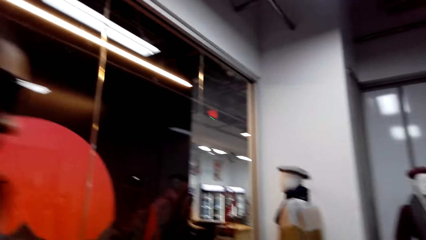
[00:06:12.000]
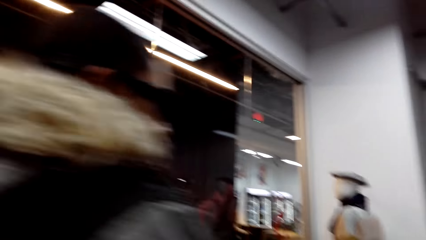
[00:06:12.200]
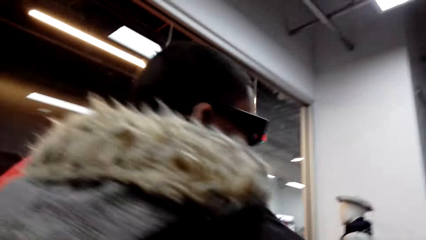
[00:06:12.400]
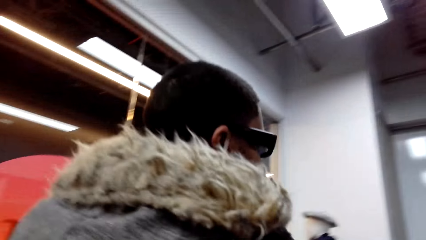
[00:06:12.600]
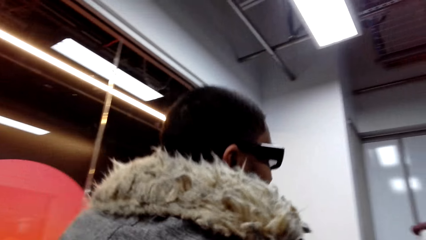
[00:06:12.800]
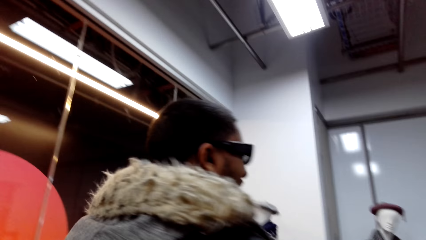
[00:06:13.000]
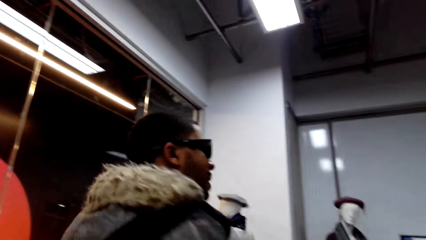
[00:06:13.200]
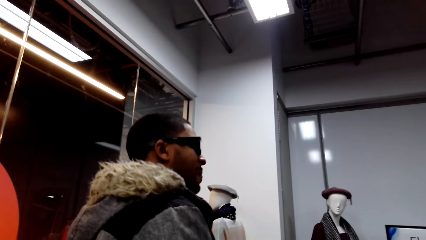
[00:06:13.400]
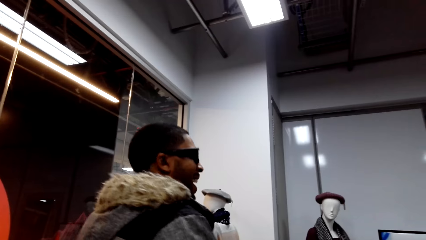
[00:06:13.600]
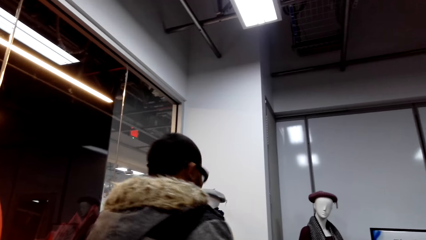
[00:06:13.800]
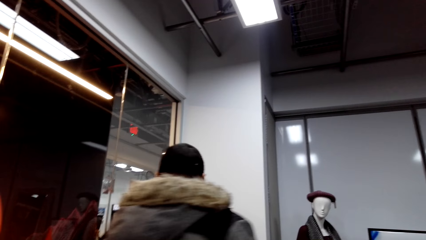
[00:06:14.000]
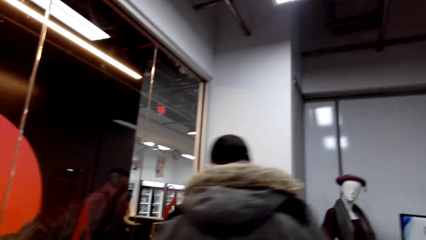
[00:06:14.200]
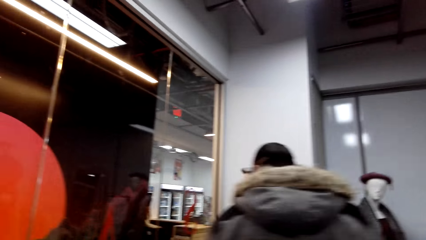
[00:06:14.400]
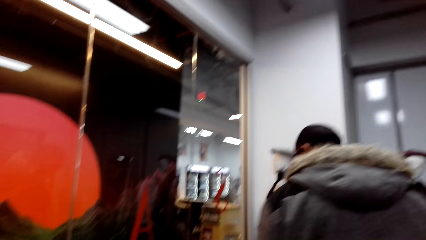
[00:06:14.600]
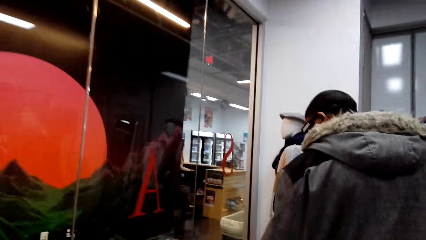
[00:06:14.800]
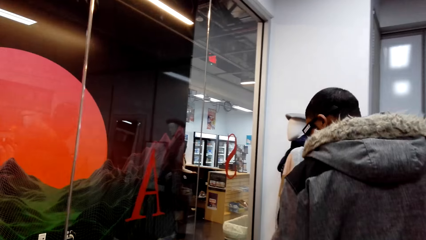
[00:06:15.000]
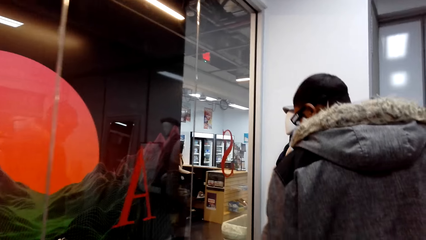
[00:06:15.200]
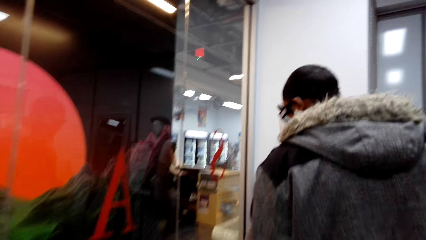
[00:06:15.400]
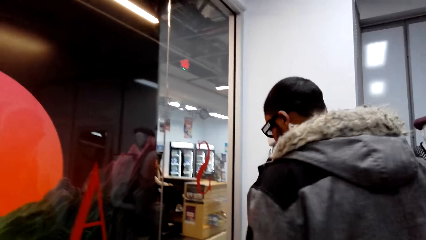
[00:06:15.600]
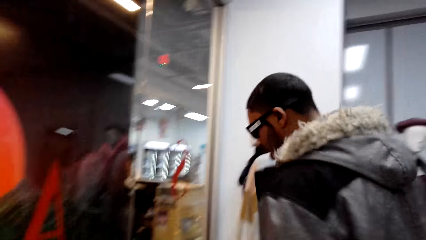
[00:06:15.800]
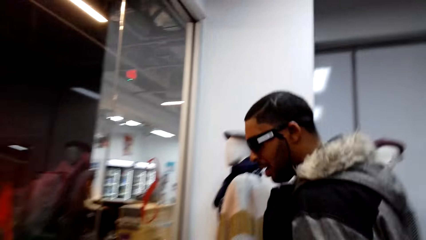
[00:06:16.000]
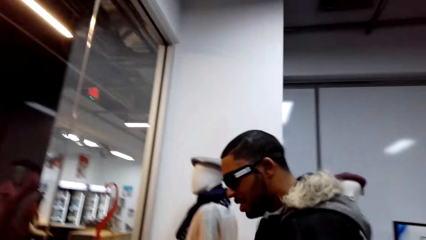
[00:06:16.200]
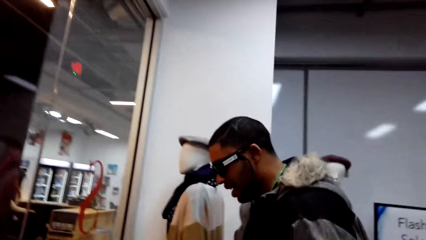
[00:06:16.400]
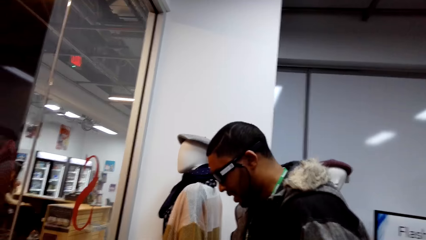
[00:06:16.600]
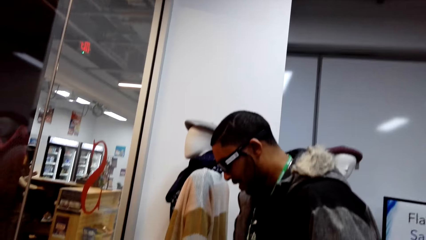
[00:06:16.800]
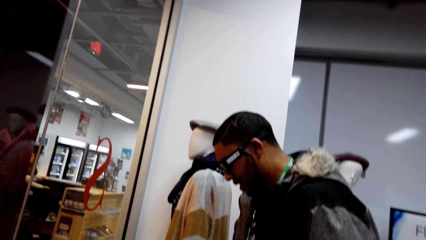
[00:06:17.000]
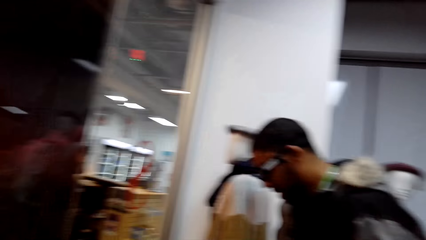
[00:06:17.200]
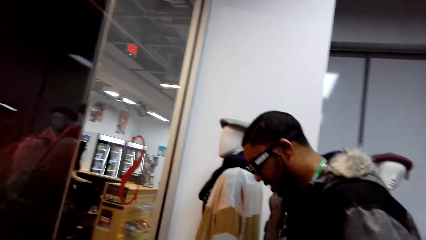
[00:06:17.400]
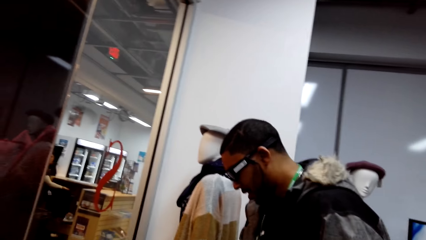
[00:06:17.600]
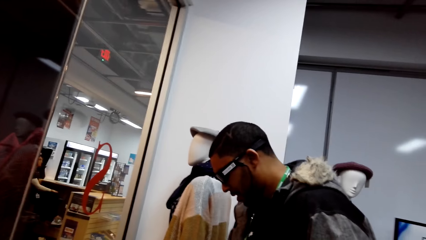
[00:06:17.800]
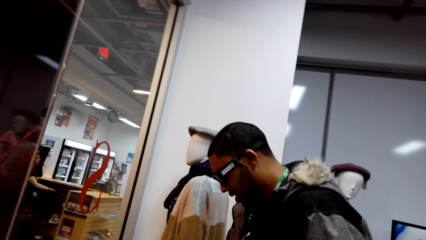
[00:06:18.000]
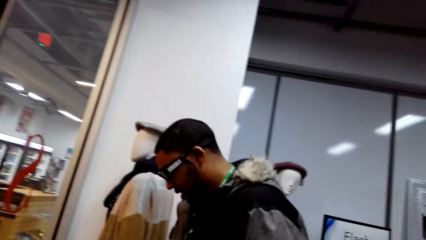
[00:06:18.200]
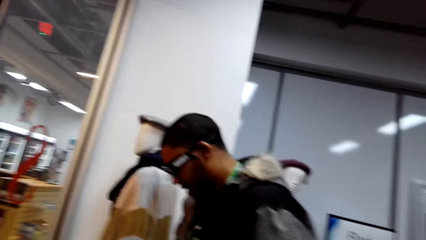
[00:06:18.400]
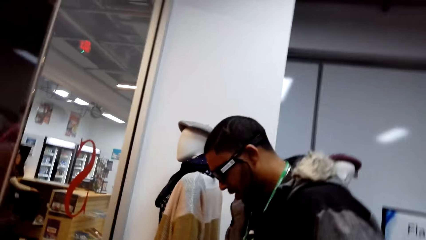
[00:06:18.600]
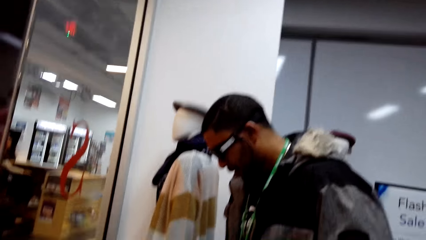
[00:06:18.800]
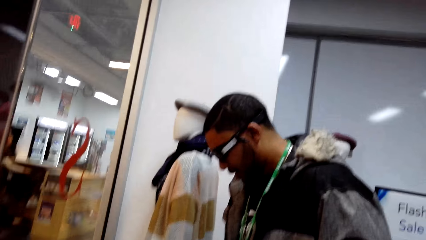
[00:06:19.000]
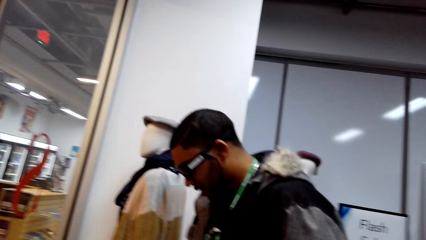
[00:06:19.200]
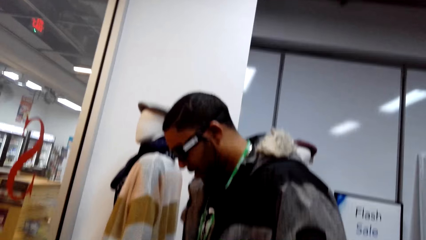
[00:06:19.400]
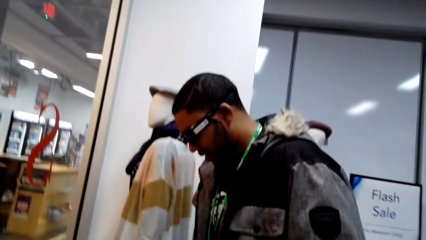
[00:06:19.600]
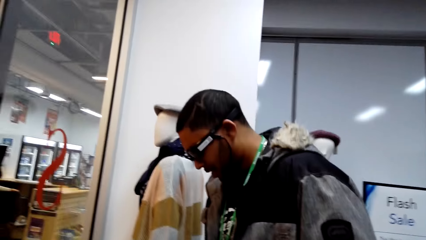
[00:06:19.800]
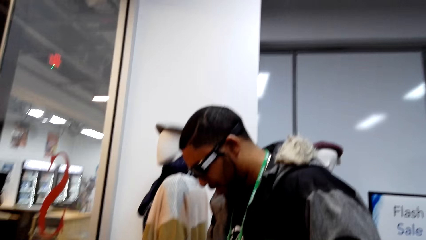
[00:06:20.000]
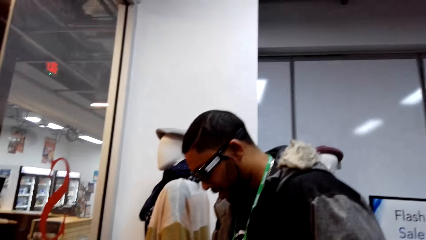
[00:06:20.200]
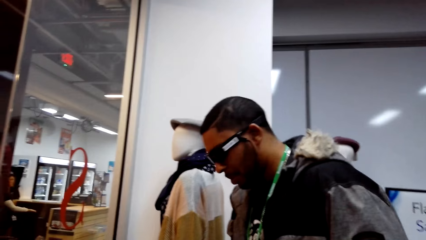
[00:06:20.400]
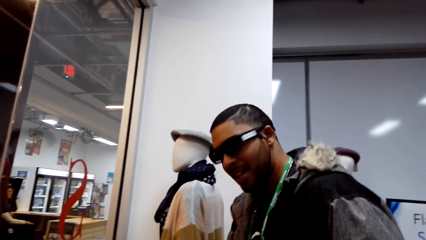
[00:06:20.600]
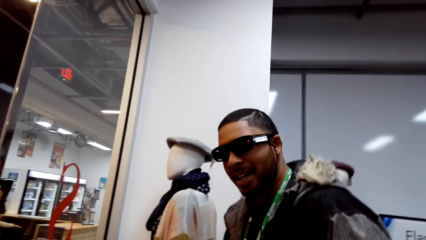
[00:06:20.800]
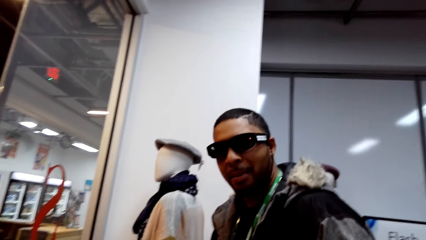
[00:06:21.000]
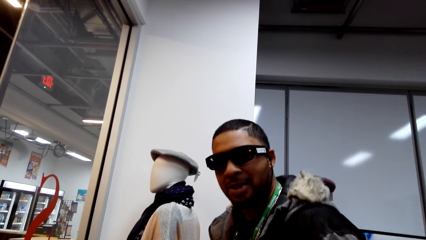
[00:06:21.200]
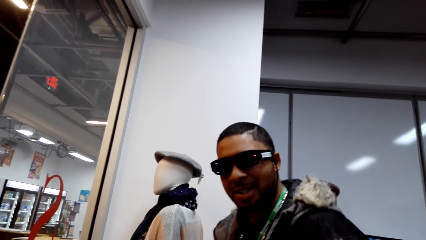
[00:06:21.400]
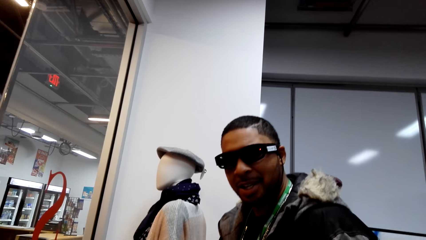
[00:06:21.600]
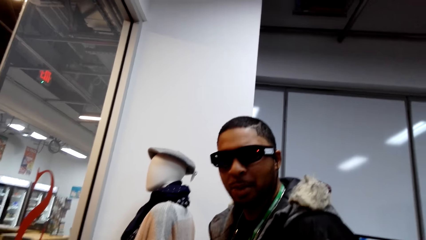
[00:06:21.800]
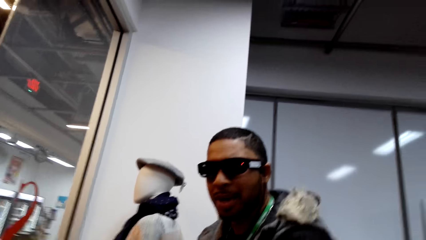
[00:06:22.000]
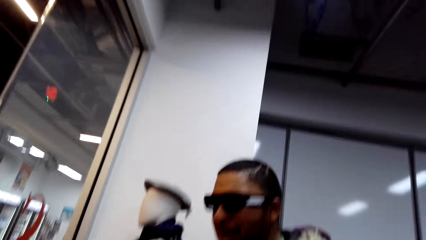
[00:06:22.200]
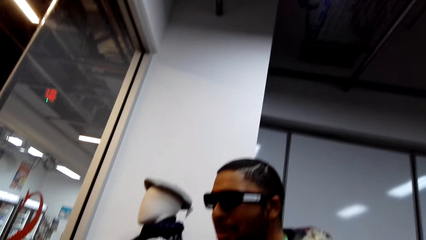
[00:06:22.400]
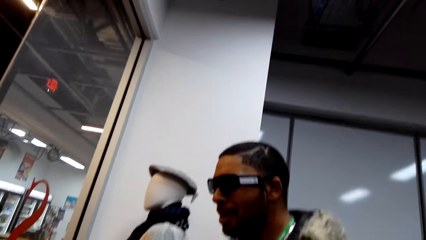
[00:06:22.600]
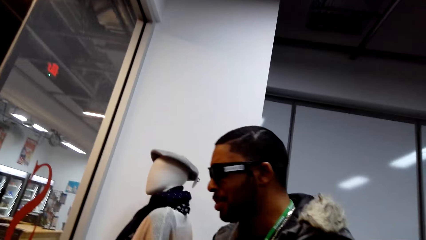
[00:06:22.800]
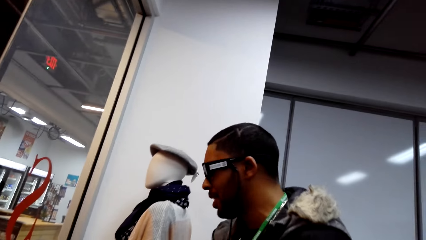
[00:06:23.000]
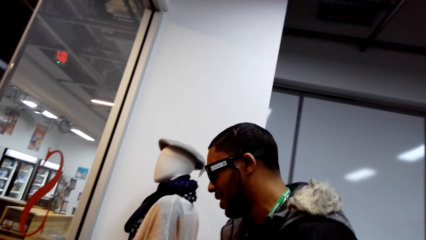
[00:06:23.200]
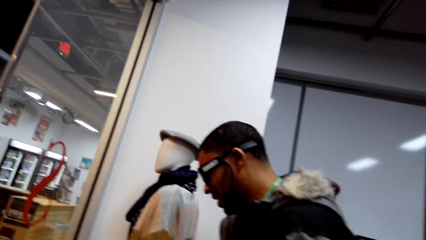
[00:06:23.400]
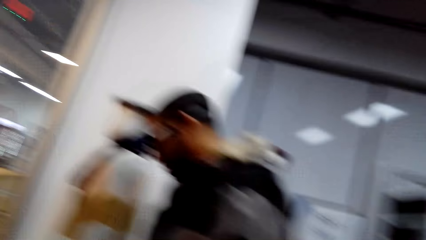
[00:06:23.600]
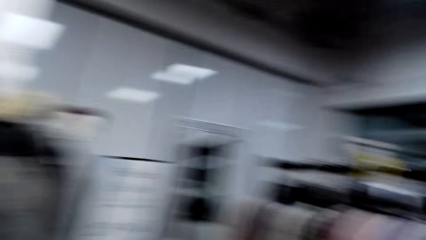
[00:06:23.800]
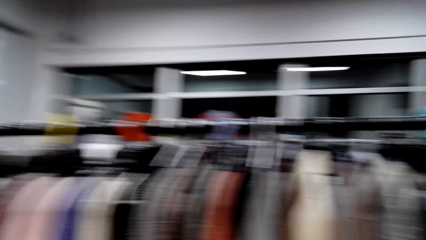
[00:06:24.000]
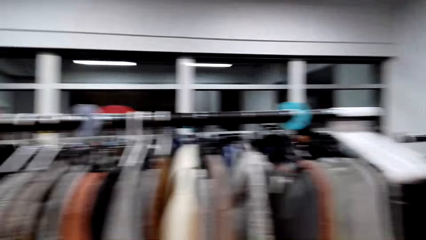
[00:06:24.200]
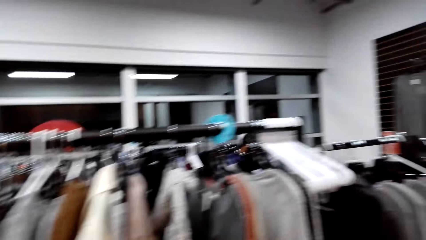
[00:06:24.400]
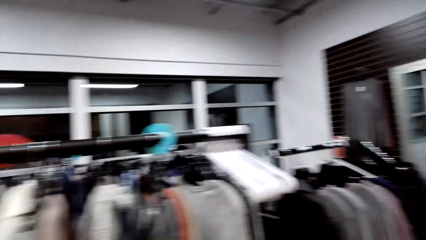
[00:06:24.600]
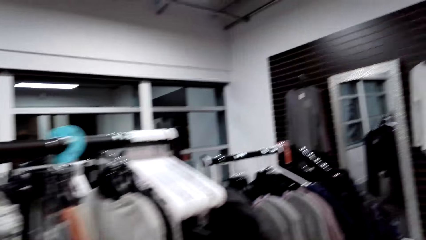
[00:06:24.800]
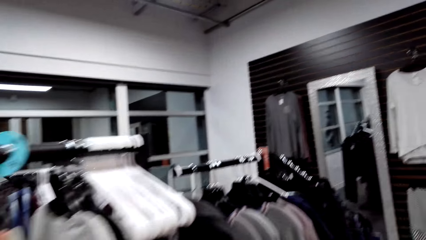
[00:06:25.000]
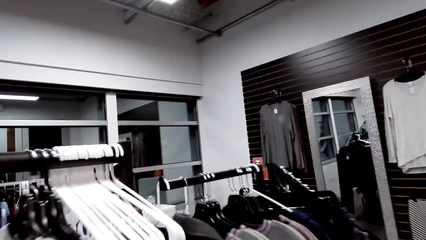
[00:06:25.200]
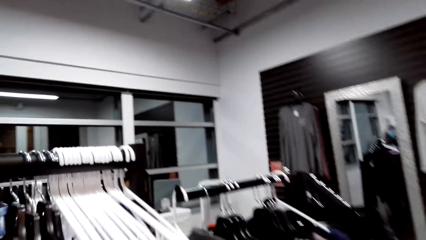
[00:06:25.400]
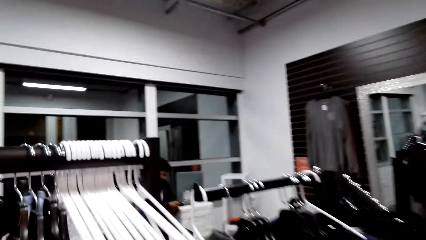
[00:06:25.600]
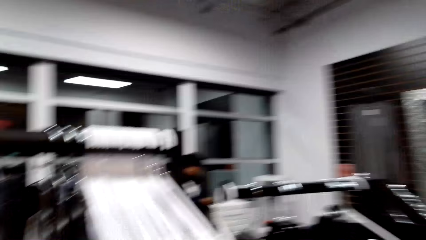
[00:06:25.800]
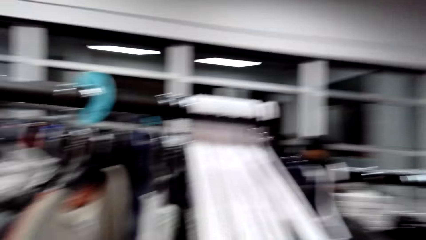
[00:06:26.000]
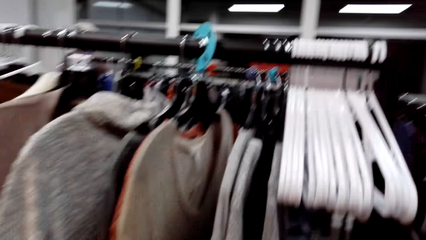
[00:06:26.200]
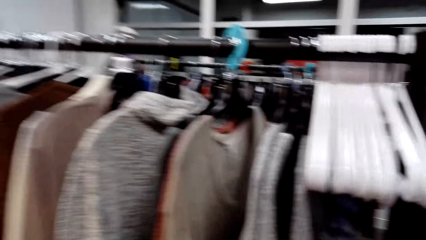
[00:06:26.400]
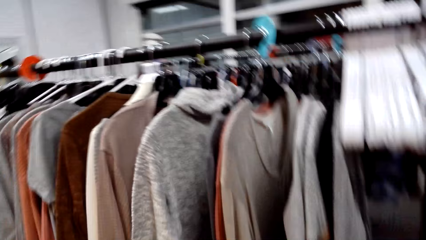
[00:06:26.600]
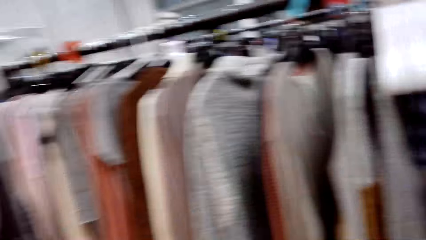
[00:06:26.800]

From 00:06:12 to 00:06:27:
The camera wearer talks to a man. They talk with the man. They look around.
